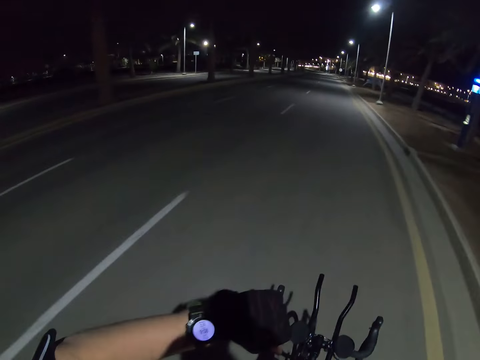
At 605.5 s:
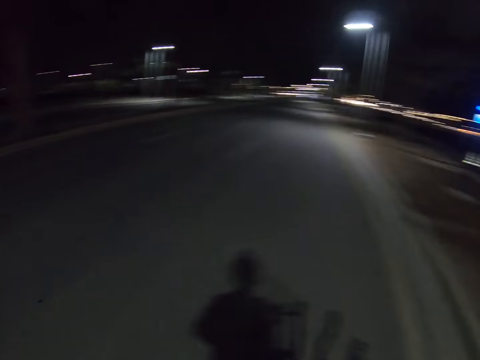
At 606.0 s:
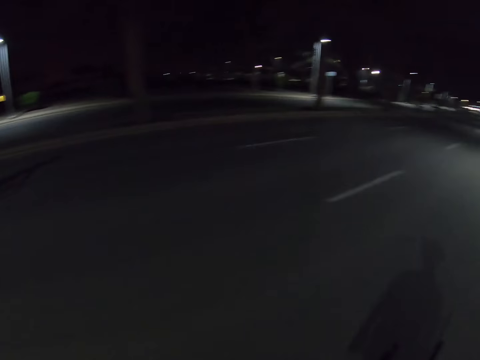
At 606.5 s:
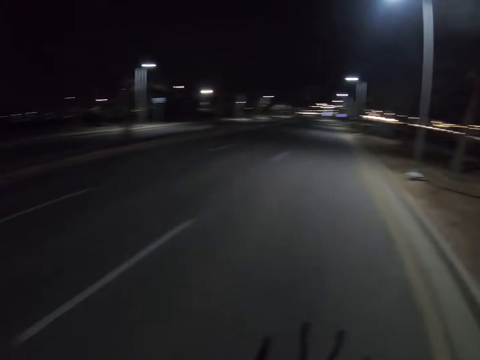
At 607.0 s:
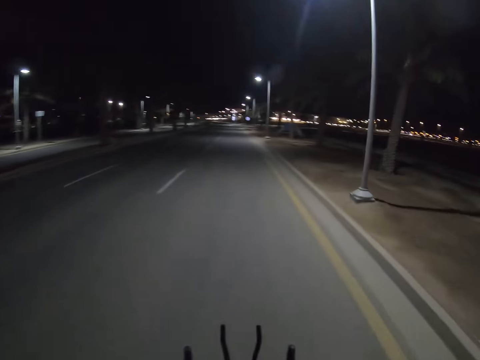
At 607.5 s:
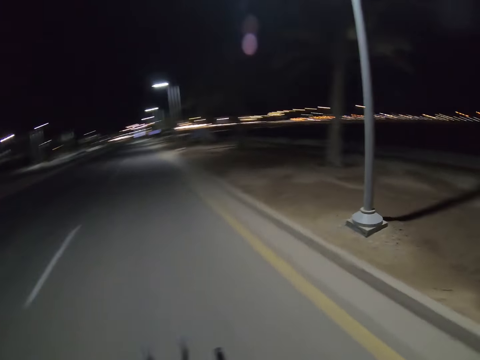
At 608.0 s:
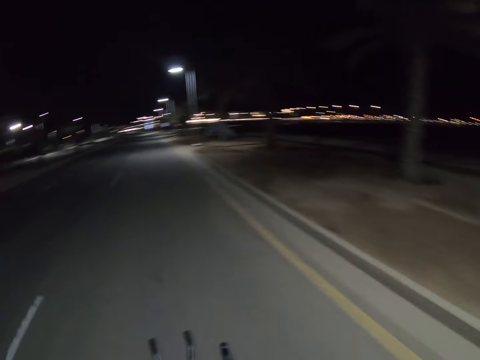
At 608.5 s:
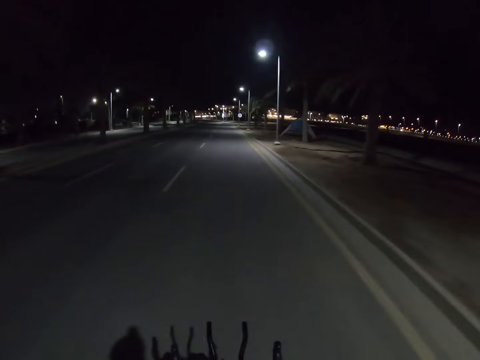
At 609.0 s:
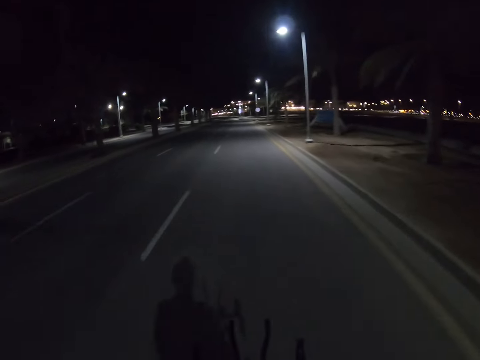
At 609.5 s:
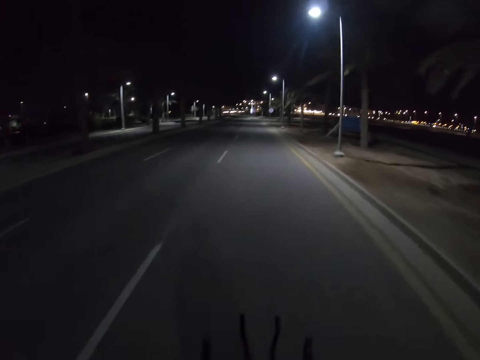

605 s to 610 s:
The camera wearer looks at his watch.

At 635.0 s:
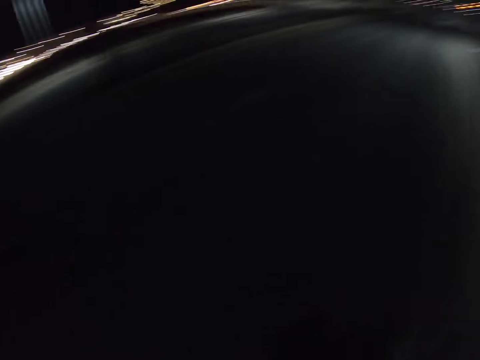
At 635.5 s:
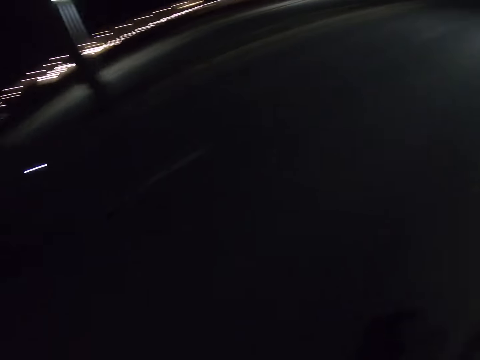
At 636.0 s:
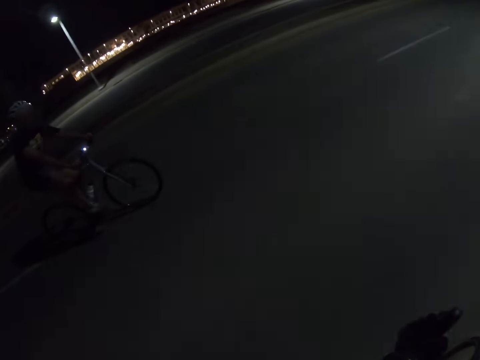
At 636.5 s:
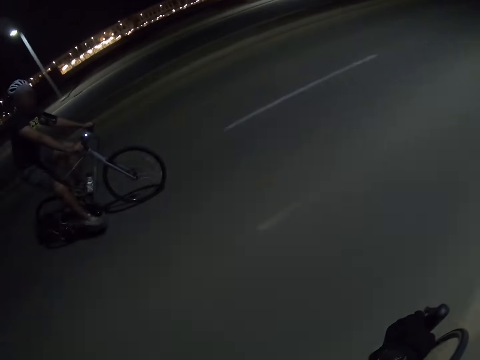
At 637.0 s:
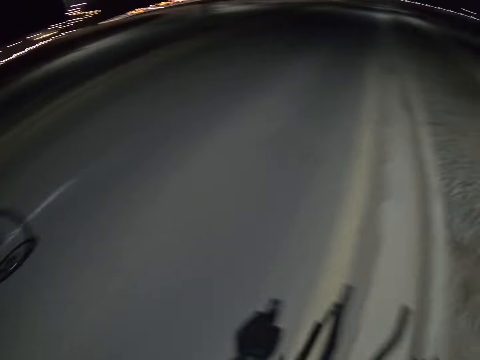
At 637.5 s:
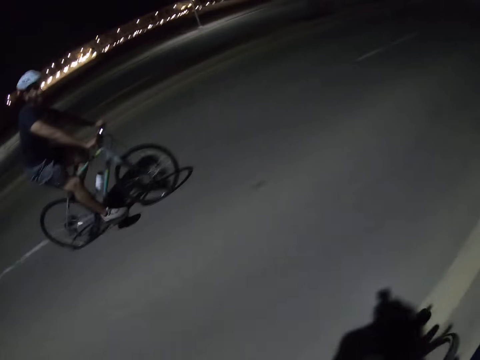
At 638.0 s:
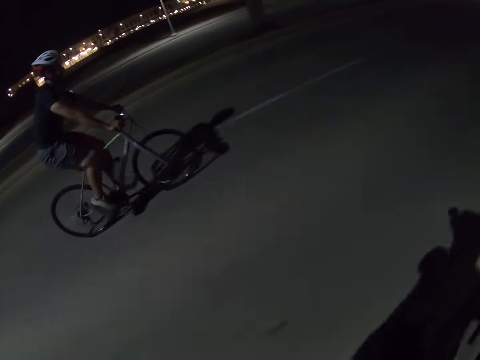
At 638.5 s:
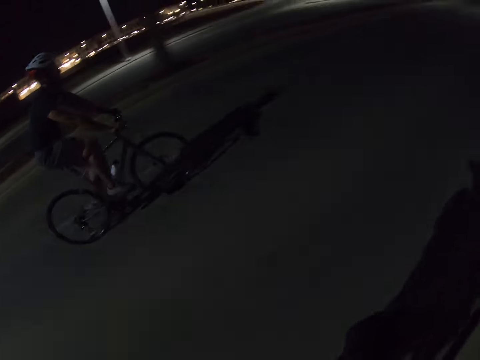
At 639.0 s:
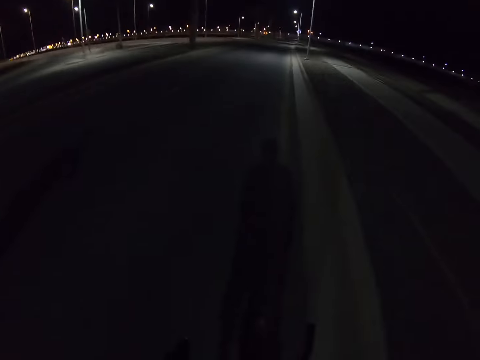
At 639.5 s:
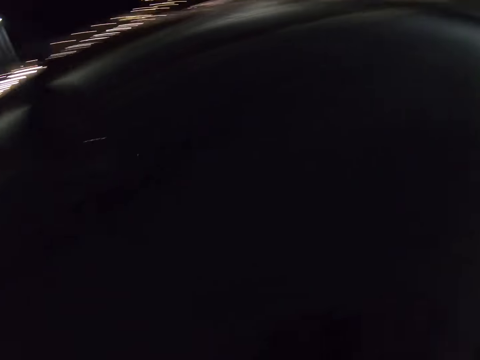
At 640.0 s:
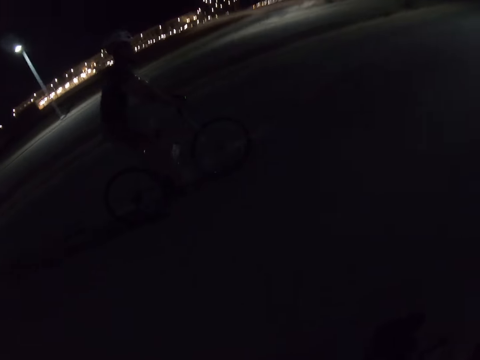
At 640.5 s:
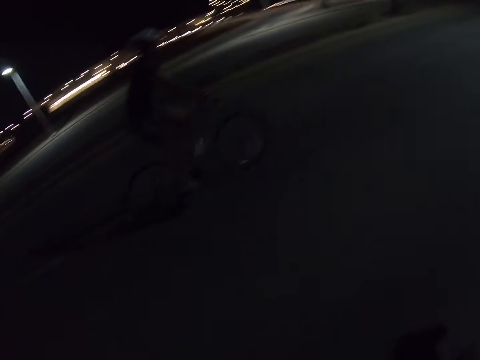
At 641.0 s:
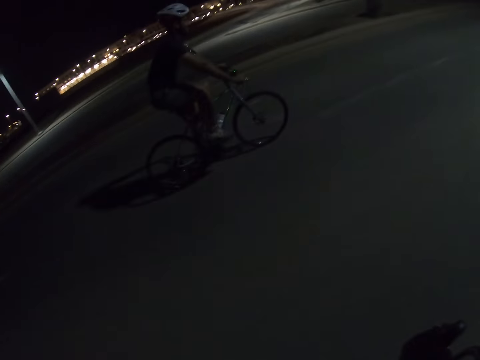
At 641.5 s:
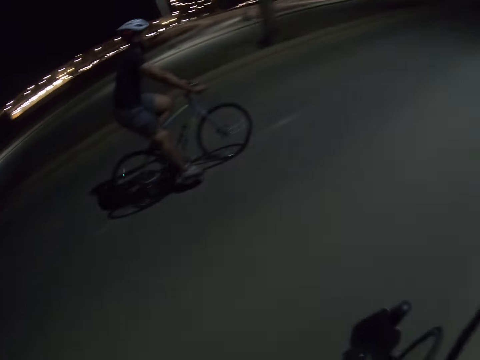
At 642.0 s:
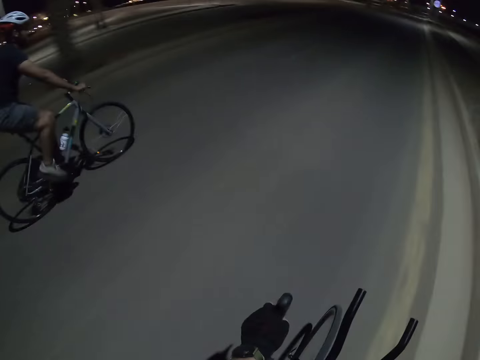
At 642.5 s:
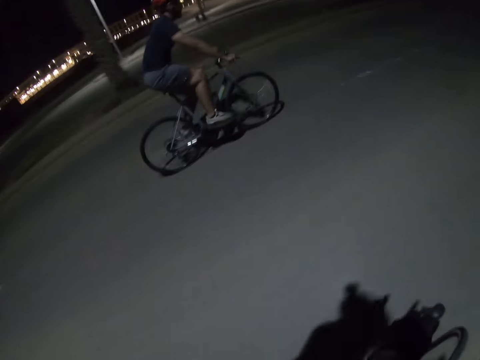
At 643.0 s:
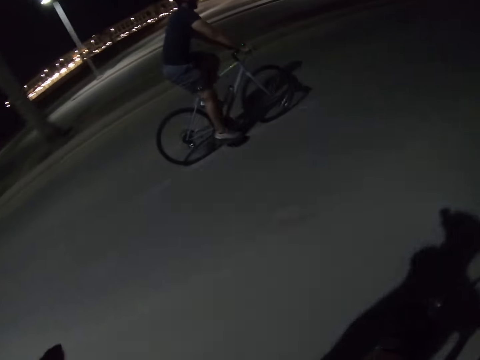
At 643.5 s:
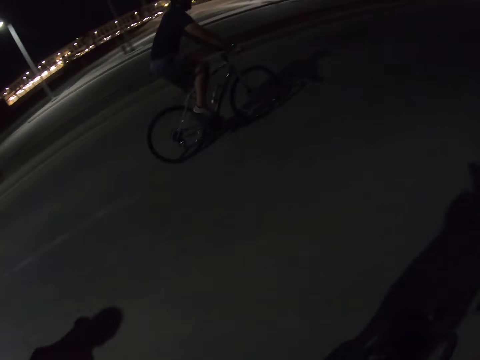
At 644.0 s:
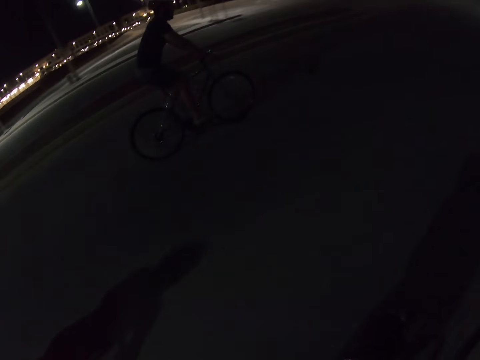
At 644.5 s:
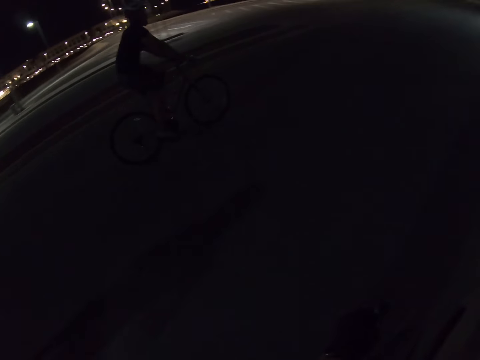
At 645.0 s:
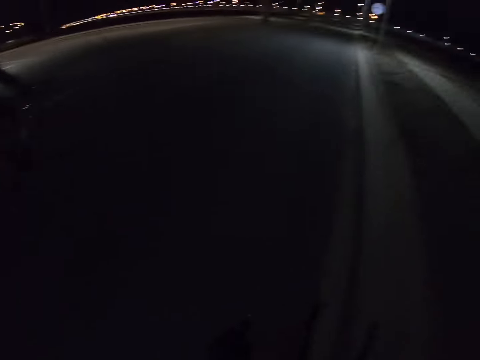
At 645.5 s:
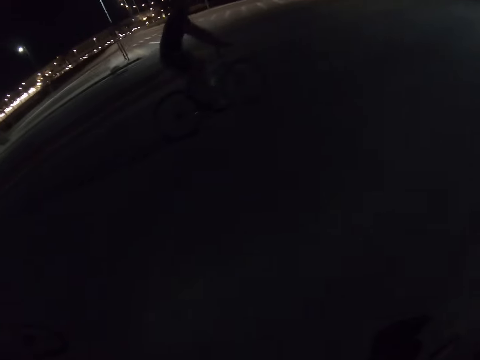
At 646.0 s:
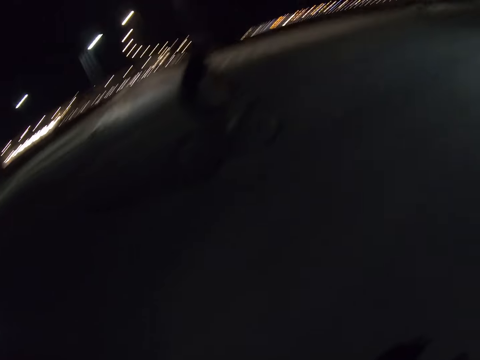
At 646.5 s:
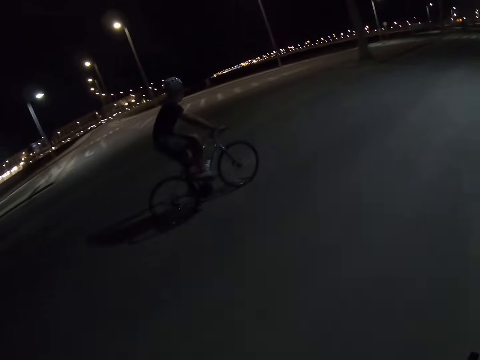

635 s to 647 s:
The camera wearer rides the bike. They look at a person.

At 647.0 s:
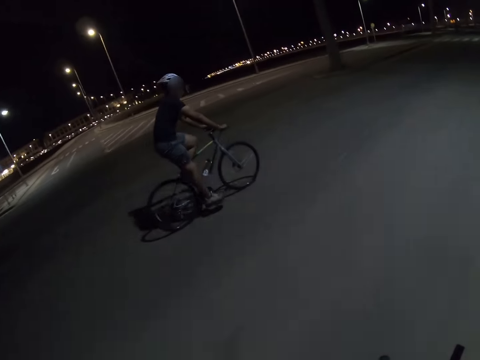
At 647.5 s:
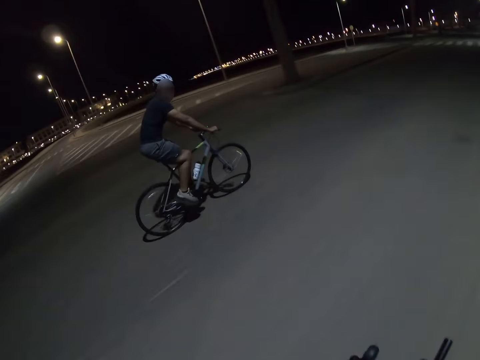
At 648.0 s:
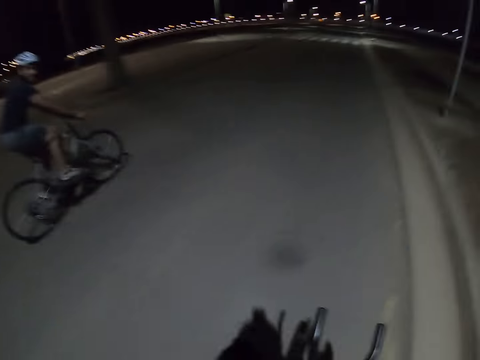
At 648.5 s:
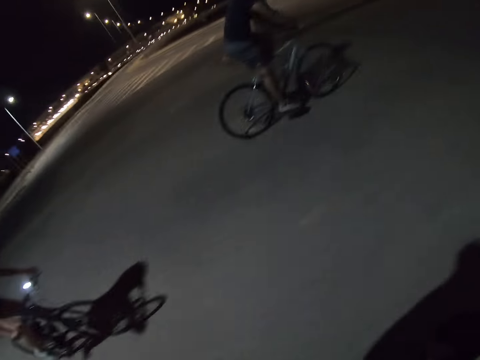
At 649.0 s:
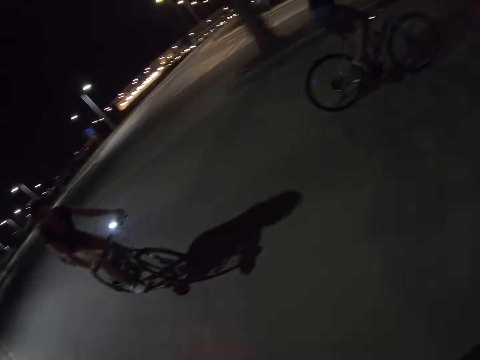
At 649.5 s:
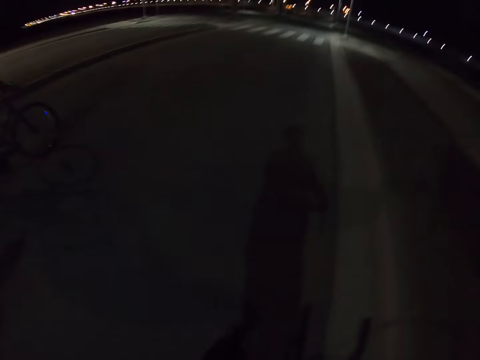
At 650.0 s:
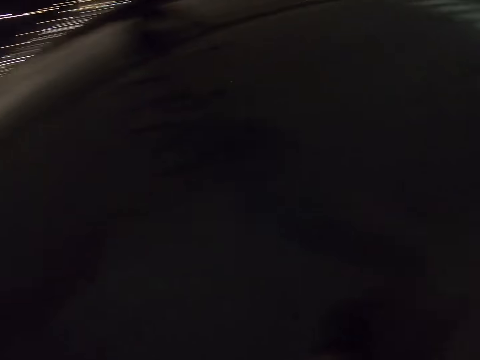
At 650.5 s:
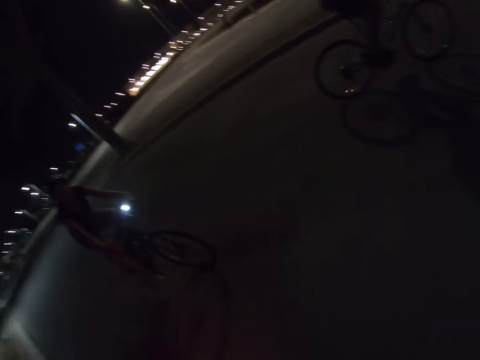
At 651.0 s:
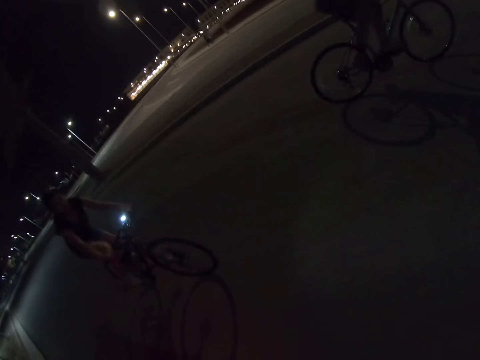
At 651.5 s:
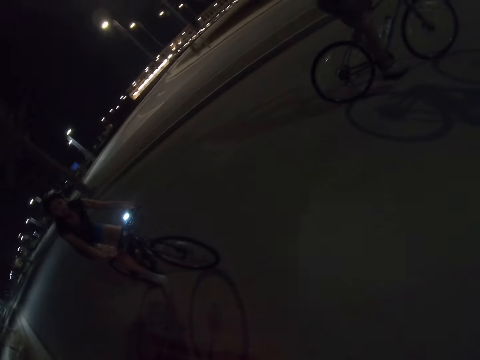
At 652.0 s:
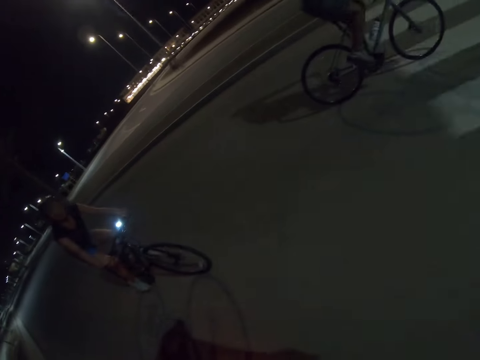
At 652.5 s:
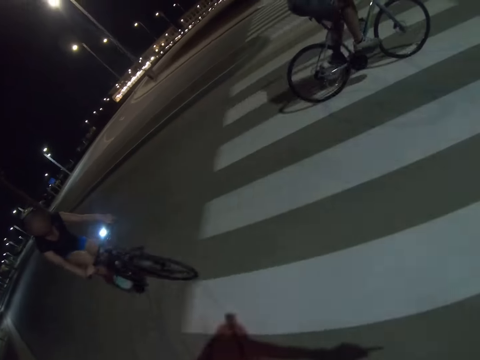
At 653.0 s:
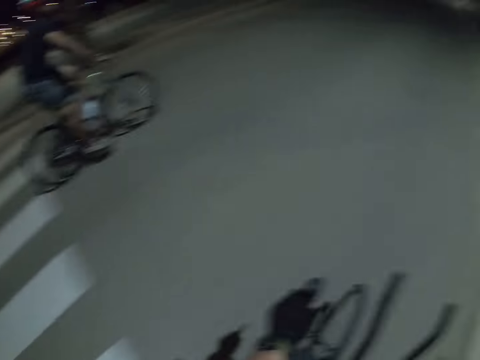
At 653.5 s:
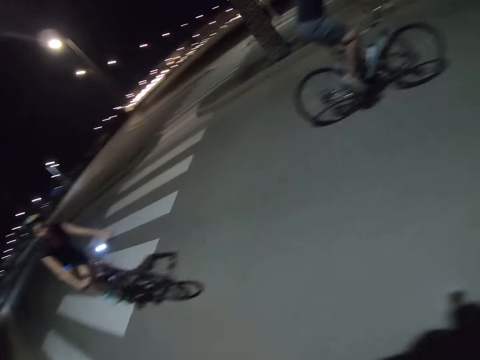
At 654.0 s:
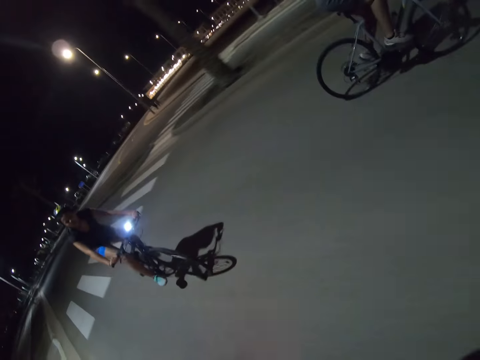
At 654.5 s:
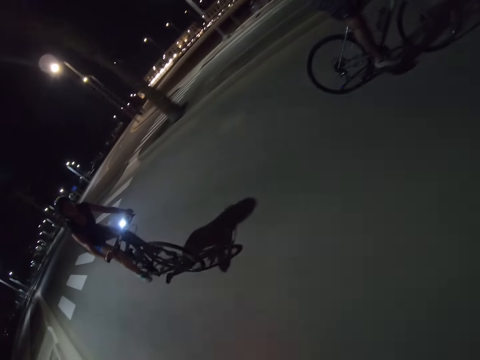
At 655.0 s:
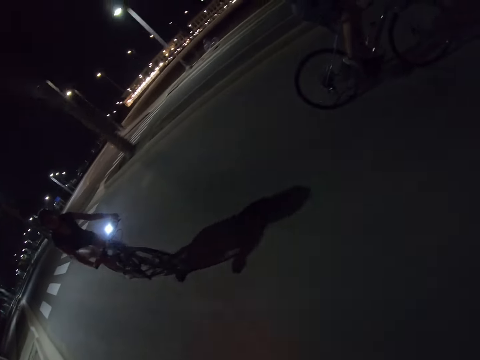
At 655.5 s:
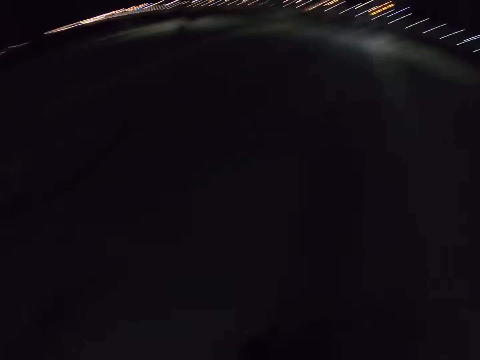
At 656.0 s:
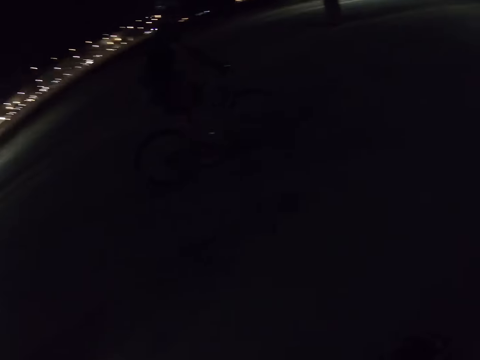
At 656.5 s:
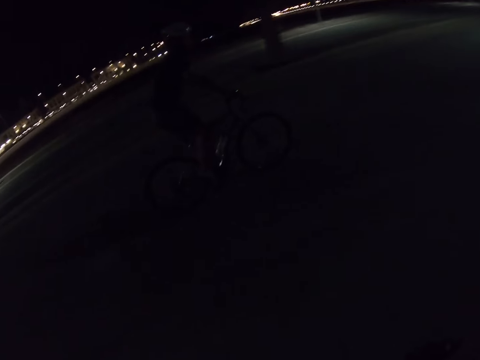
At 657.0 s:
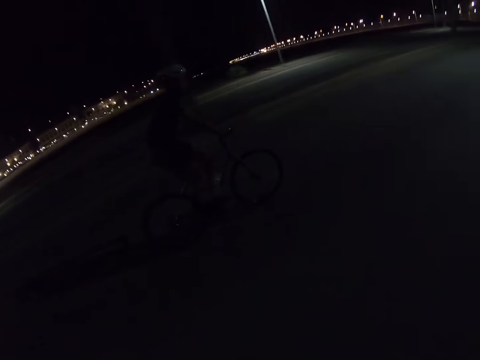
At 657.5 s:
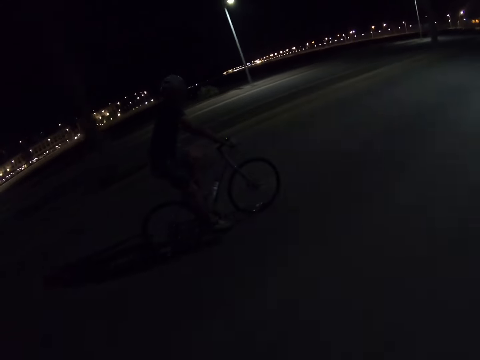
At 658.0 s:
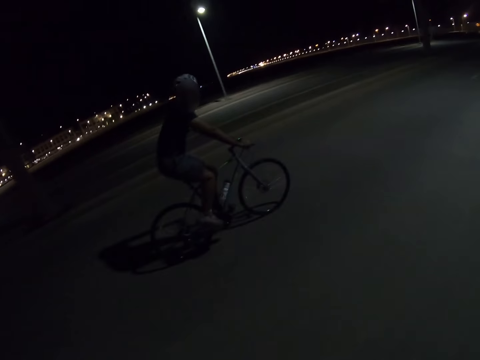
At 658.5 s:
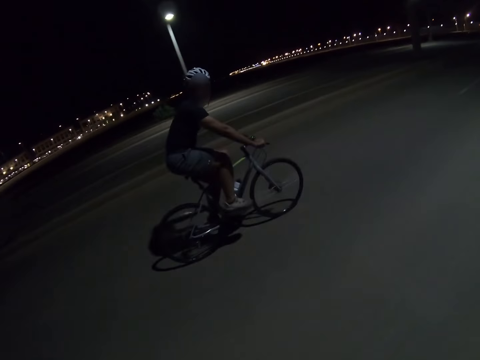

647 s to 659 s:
The camera wearer rides the bike. They look at a person. Another person rides the bicycle. The camera wearer looks at a third person and the first person, and rides the bike.
